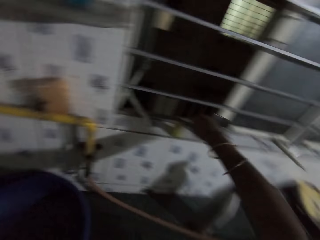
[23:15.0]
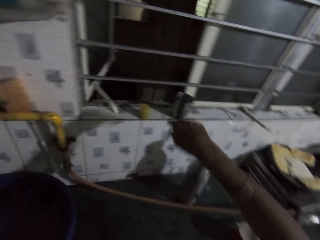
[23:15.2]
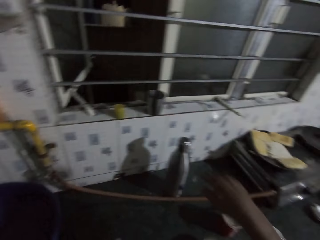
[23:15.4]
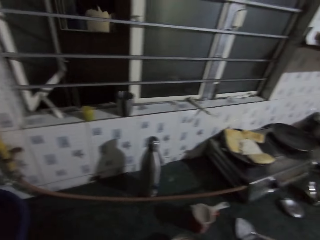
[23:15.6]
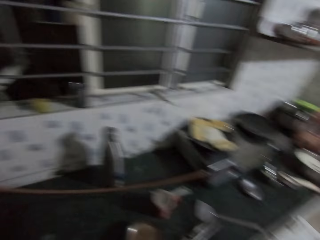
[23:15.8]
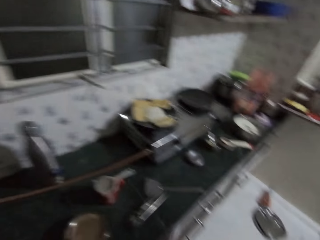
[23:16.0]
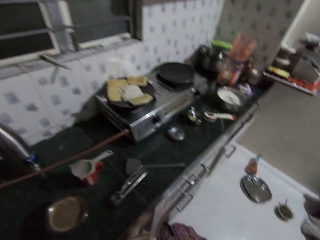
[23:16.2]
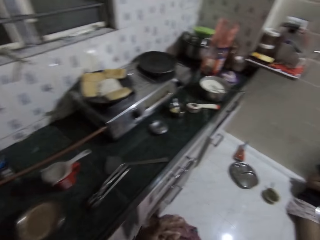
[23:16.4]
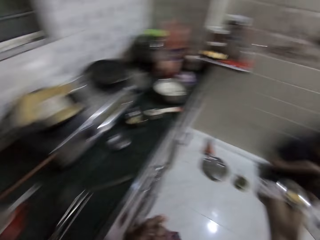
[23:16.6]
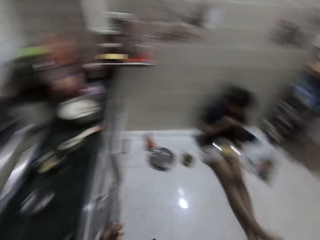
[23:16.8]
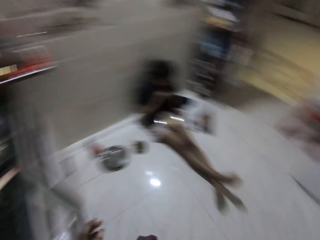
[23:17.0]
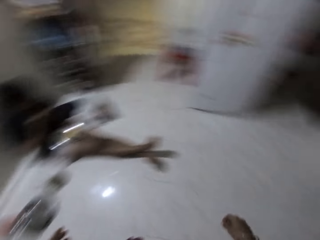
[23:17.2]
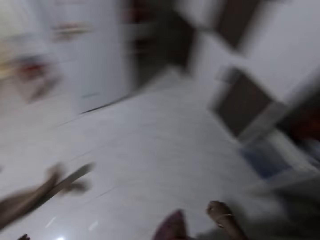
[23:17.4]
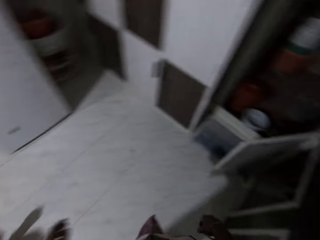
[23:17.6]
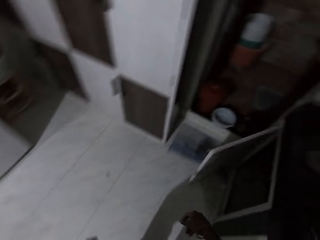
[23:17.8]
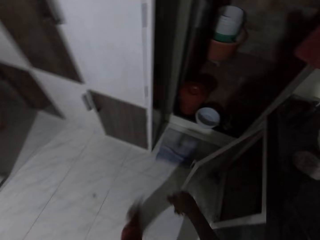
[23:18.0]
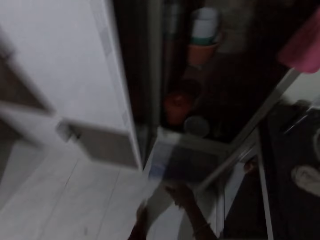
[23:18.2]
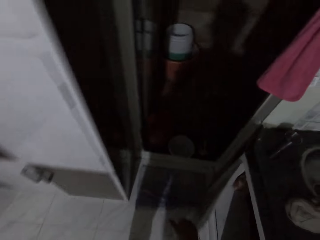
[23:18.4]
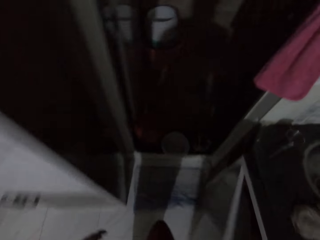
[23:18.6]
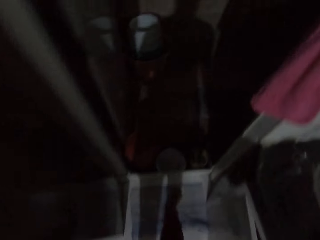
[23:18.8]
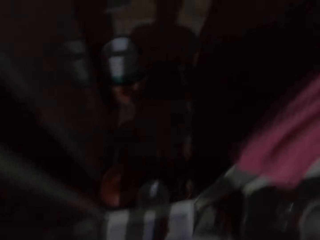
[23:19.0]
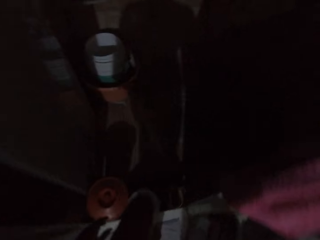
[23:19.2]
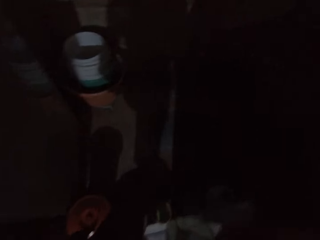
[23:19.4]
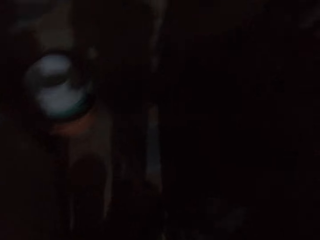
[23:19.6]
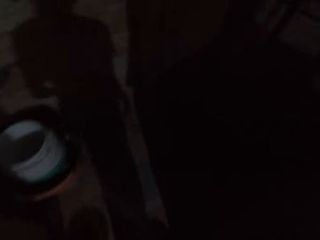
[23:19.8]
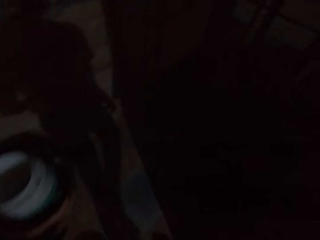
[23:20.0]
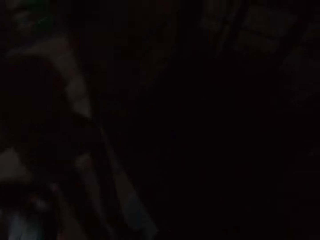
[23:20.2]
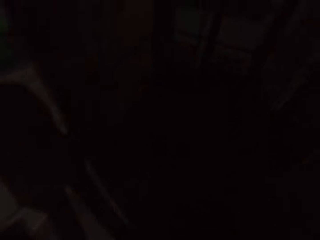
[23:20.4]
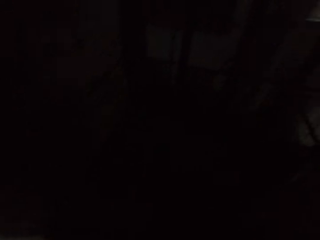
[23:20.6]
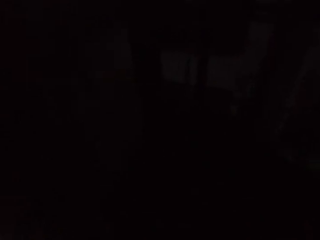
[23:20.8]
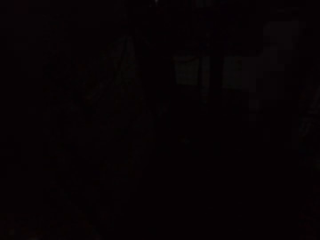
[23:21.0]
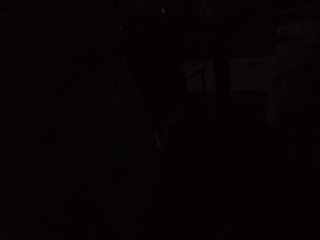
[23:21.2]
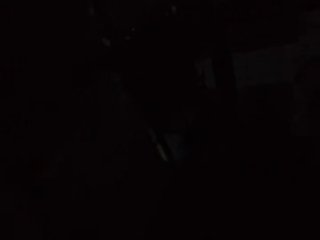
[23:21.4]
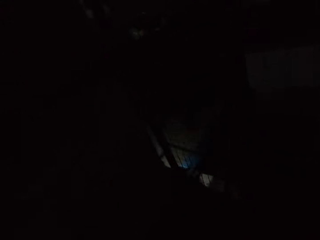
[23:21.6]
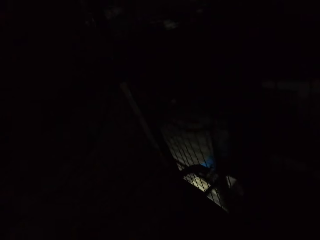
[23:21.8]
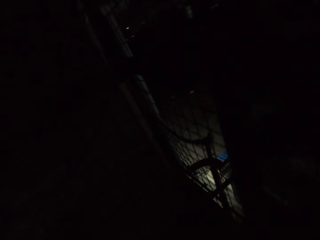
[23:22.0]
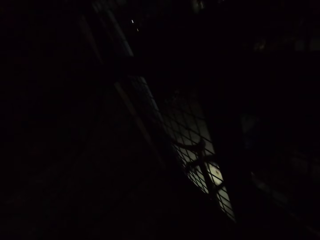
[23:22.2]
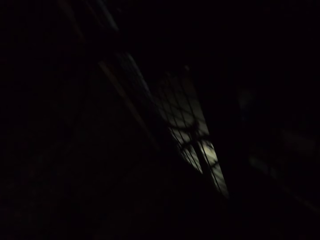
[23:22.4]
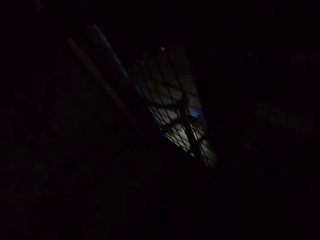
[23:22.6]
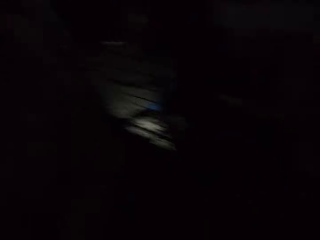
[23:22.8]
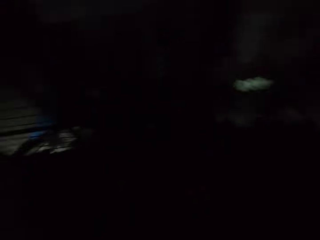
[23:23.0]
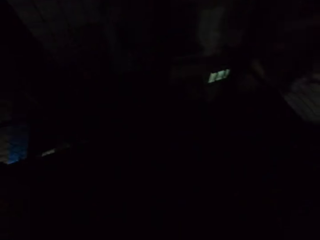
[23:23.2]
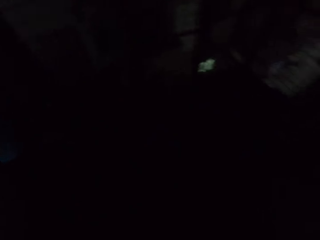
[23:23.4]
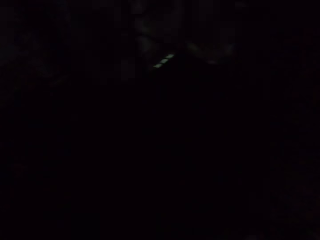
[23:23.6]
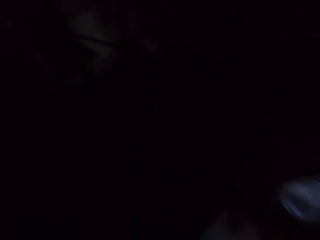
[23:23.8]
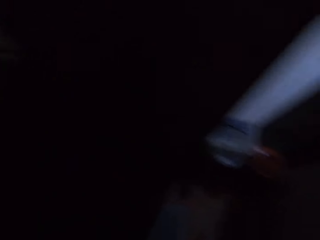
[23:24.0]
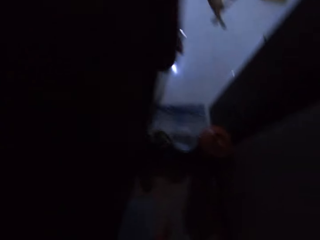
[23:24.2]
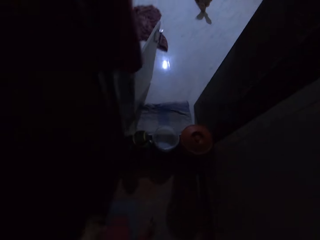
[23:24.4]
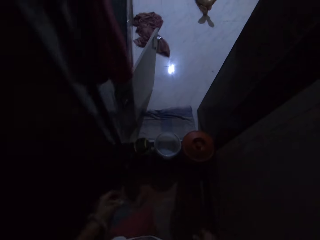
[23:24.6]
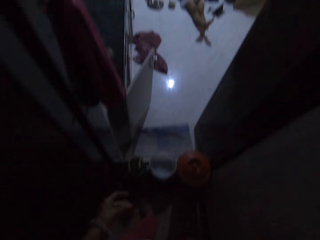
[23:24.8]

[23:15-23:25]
A woman eats bread with her right hand. The camera wearer moves around. They walk into a dark room.

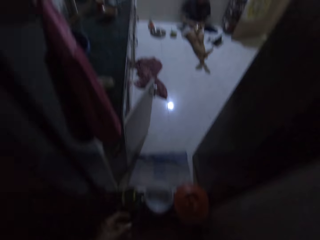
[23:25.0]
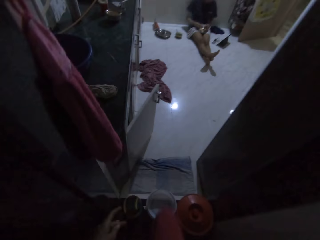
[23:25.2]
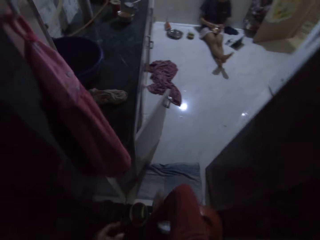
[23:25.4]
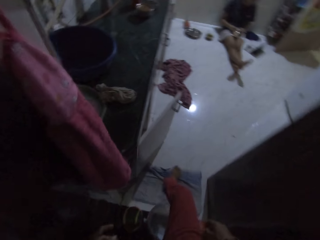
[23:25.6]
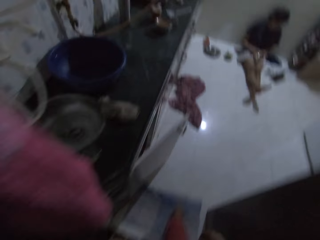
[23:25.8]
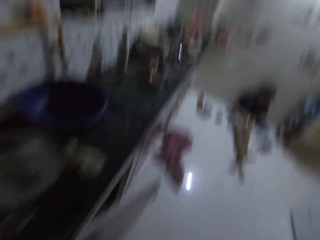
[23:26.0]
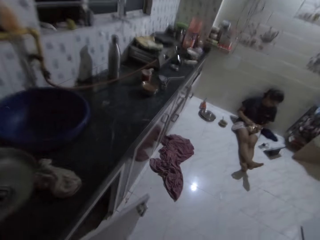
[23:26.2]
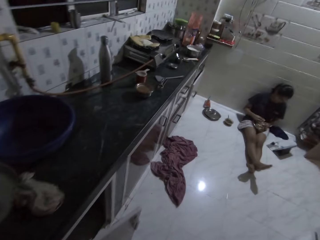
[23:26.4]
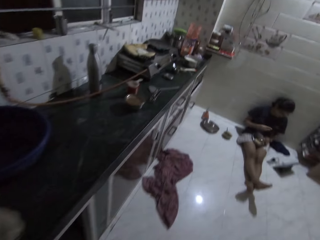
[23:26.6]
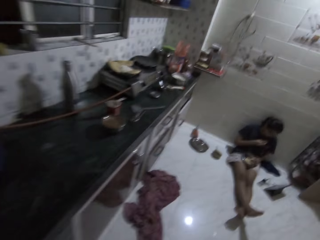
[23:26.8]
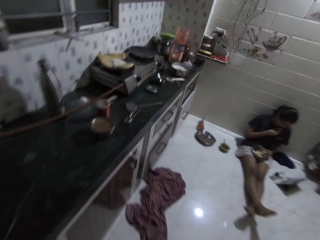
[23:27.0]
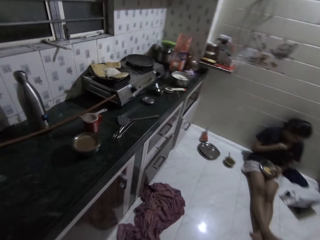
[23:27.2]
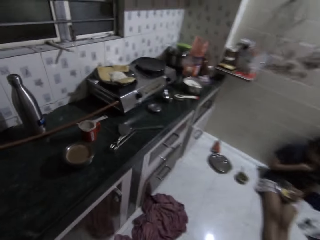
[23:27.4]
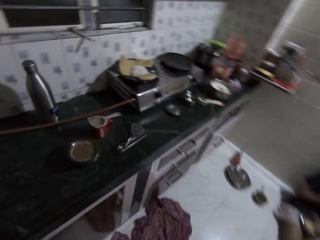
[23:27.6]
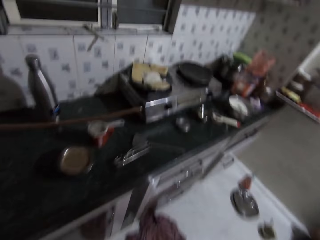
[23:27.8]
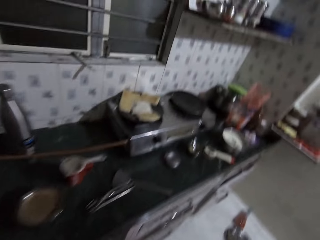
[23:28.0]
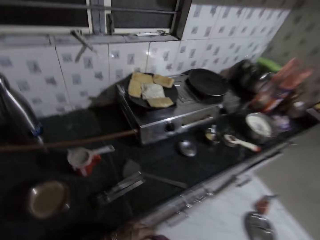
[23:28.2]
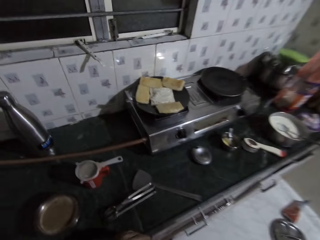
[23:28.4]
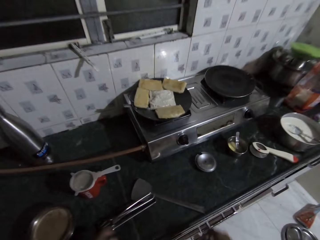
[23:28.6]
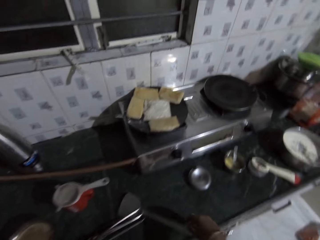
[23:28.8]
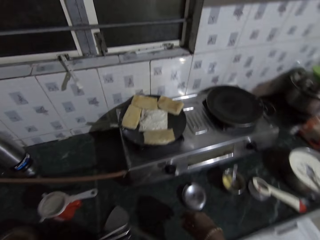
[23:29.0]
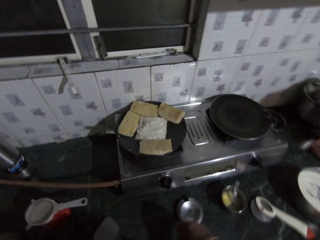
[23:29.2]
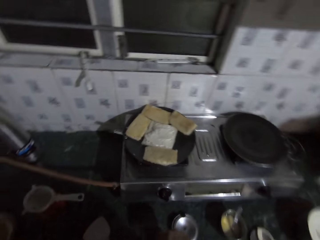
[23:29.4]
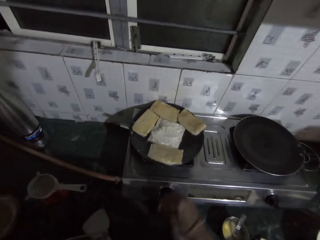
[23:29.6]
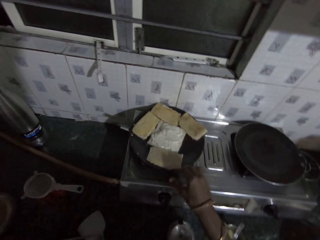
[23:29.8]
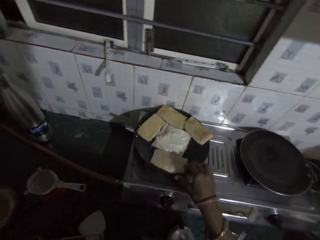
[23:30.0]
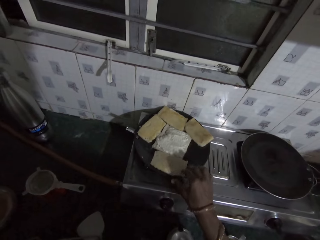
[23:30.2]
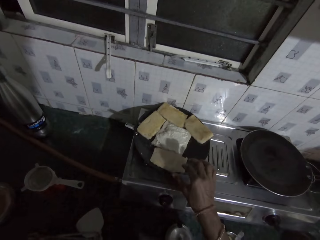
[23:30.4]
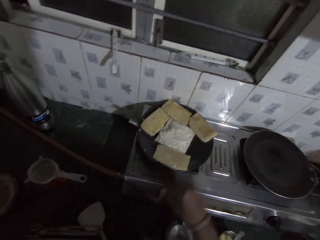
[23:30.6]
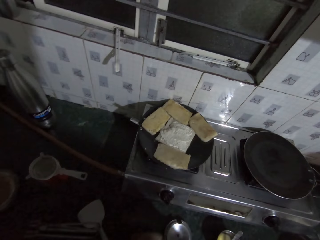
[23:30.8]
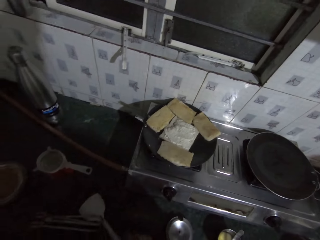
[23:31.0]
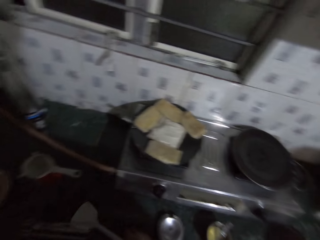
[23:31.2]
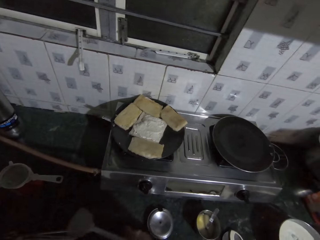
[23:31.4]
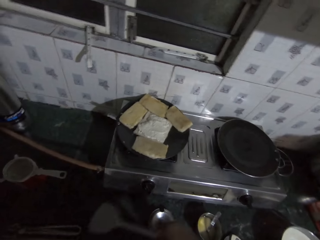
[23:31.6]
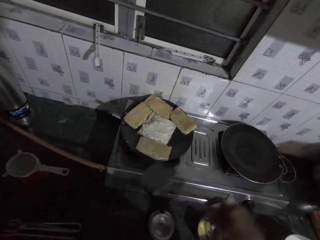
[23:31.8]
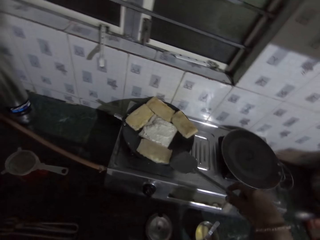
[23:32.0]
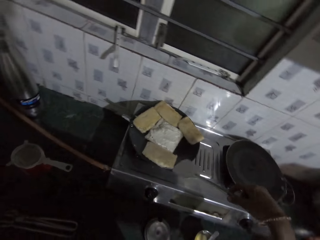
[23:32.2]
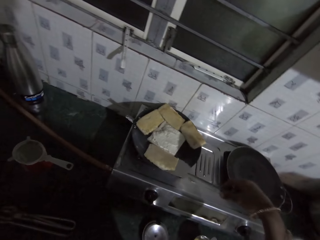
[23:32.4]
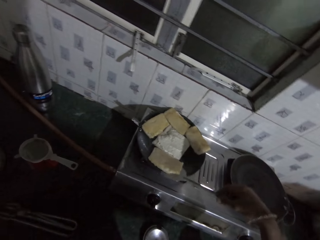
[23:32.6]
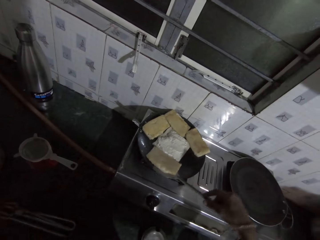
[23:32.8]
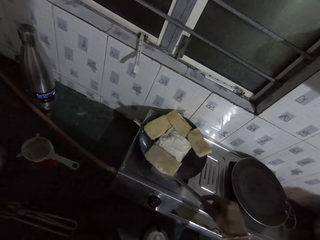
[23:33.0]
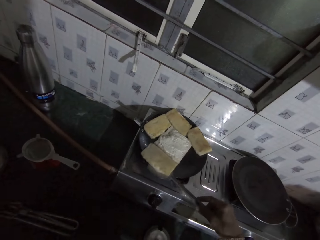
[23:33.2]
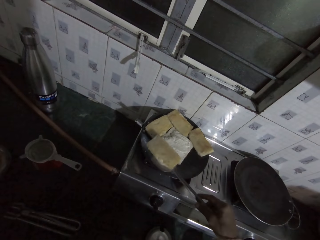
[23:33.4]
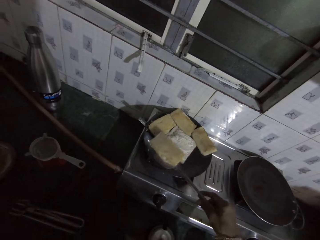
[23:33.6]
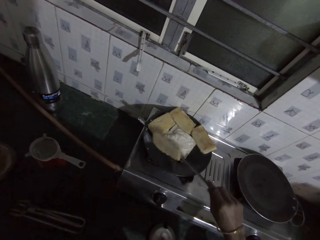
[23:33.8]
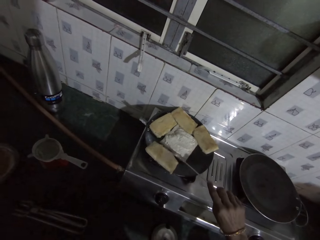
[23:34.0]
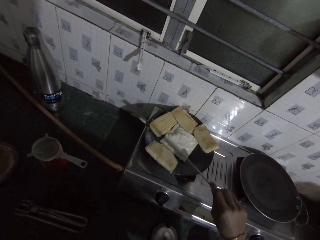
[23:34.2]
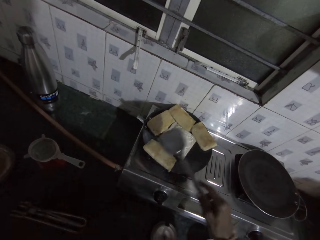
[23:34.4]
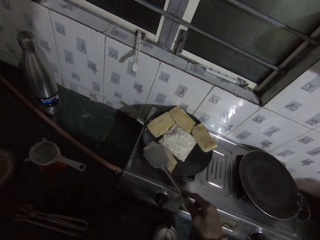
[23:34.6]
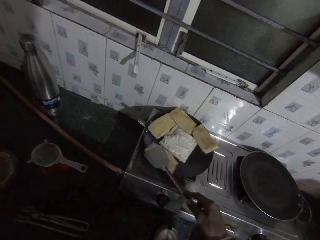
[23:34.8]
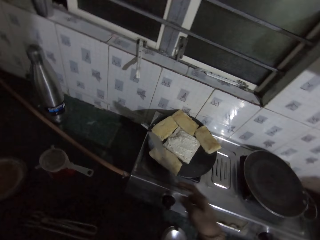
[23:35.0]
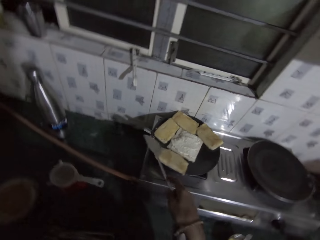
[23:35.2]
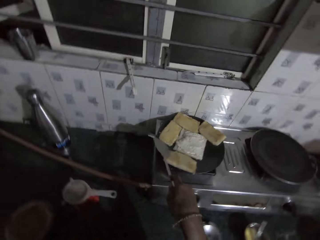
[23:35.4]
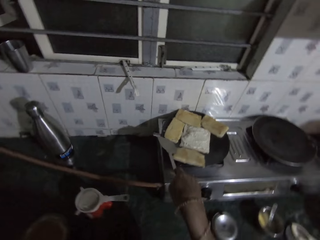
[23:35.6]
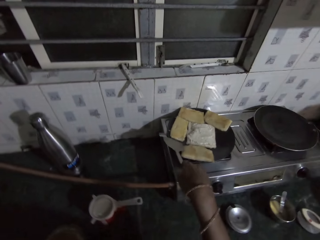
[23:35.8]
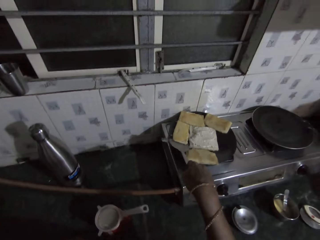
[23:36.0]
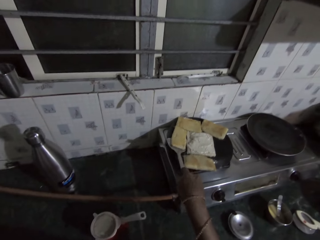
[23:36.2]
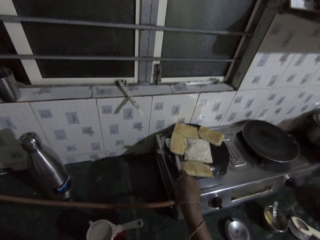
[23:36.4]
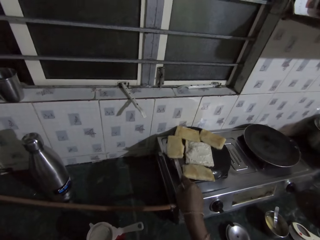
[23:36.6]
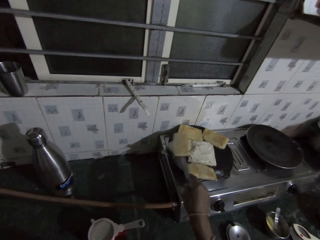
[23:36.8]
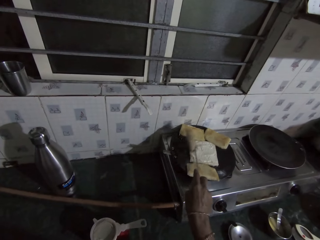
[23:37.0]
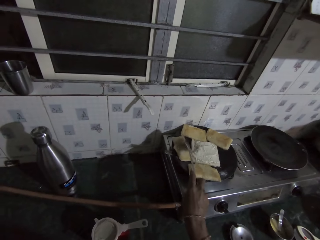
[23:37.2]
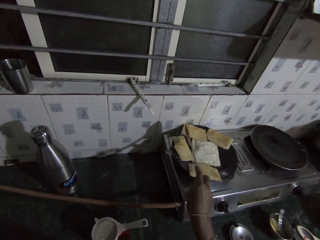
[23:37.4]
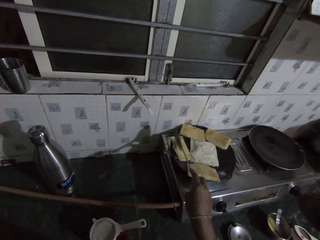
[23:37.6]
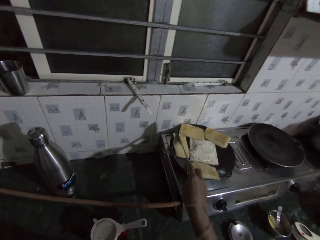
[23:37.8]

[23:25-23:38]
The camera wearer walks into the kitchen. A woman eats bread with her right hand. The camera wearer holds the pancake with the right hand. She picks the spatula from the kitchenette with her right hand. She turns the fry bread in the frying pan with the spatula in her right hand.
